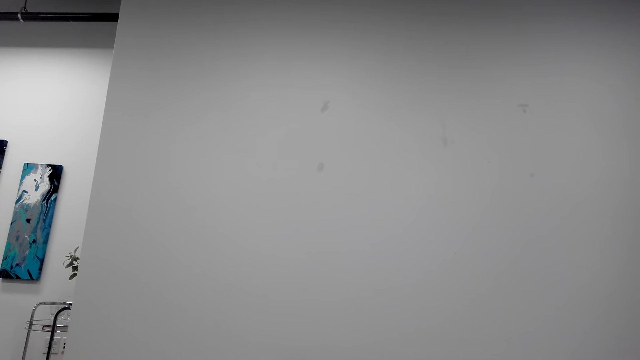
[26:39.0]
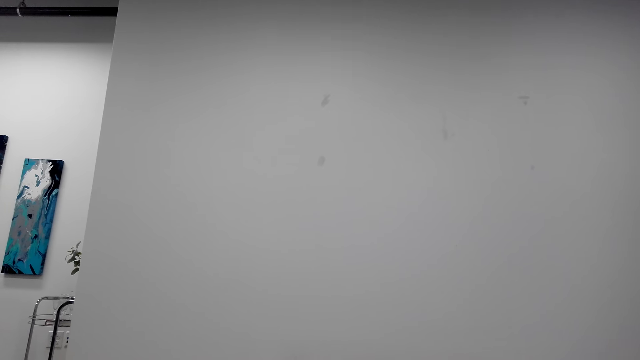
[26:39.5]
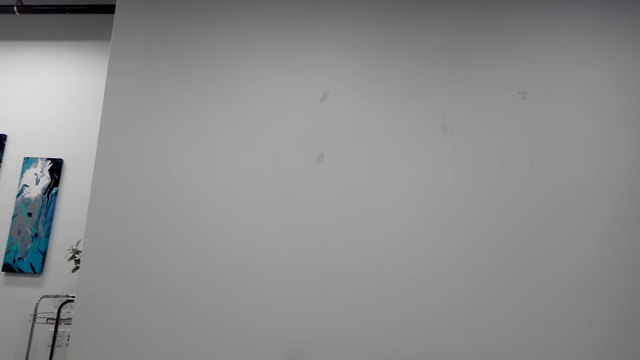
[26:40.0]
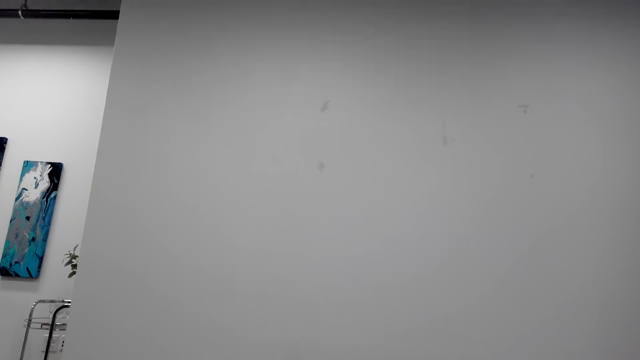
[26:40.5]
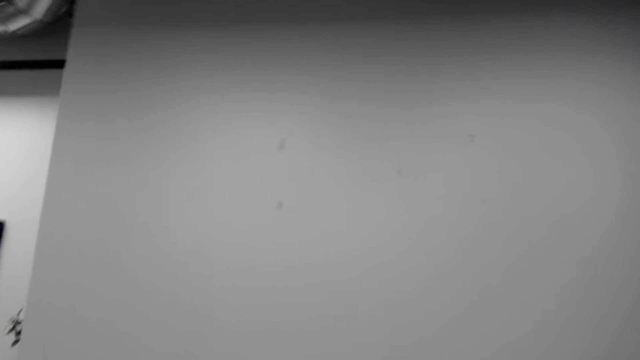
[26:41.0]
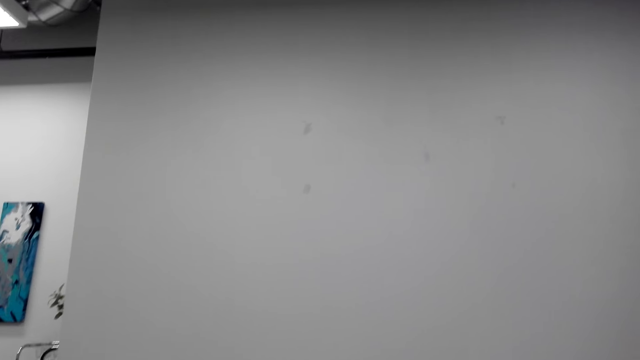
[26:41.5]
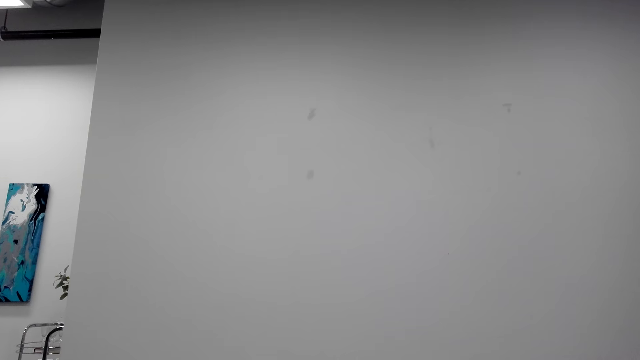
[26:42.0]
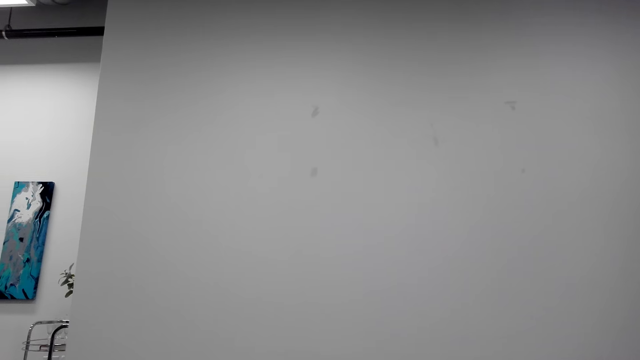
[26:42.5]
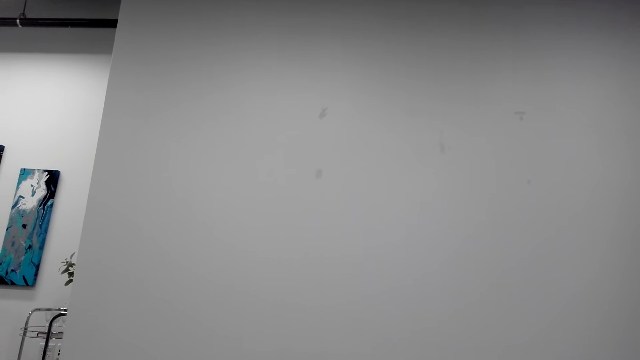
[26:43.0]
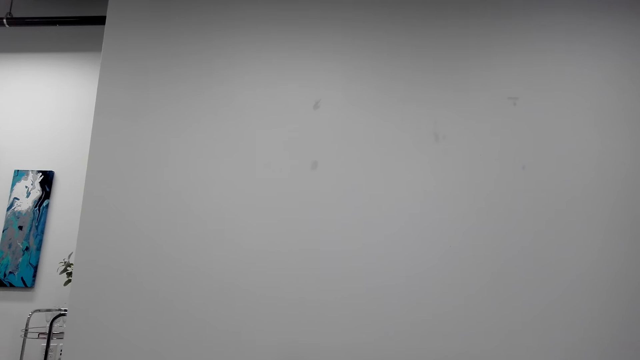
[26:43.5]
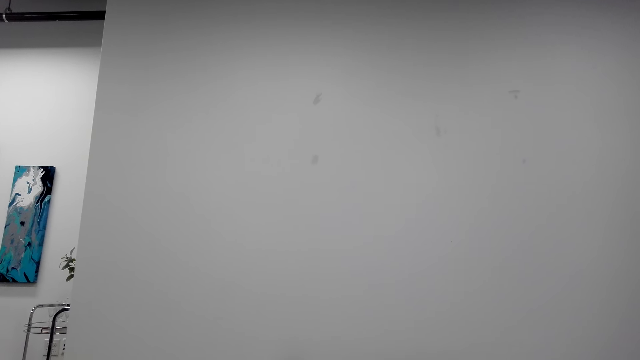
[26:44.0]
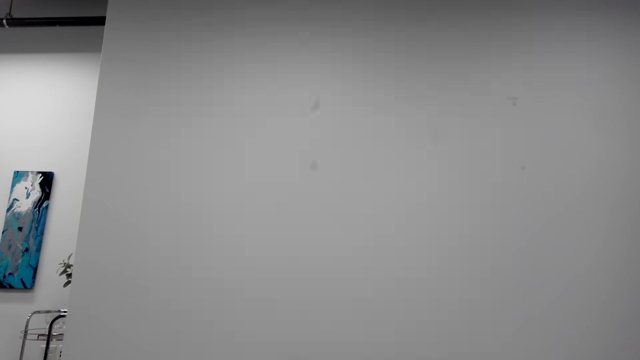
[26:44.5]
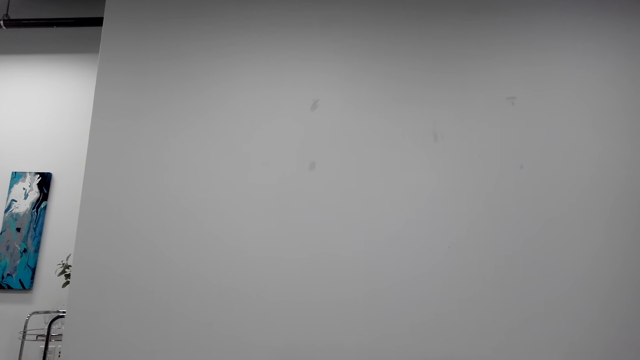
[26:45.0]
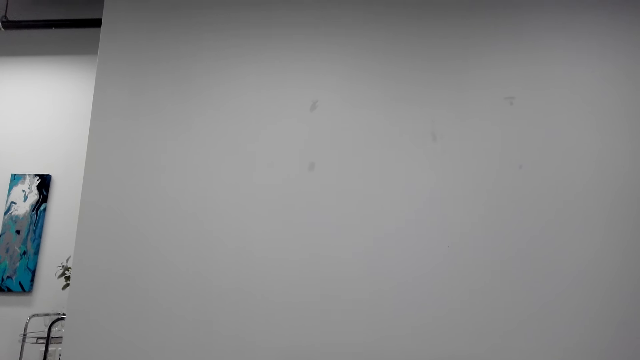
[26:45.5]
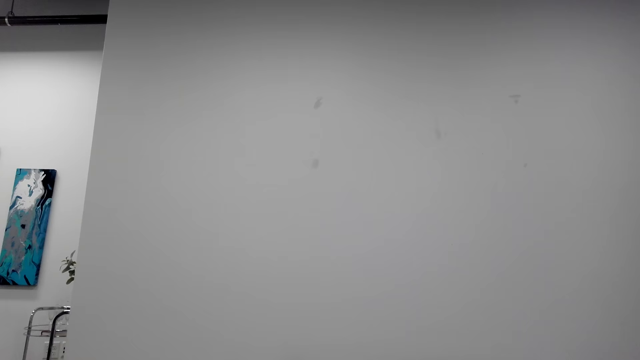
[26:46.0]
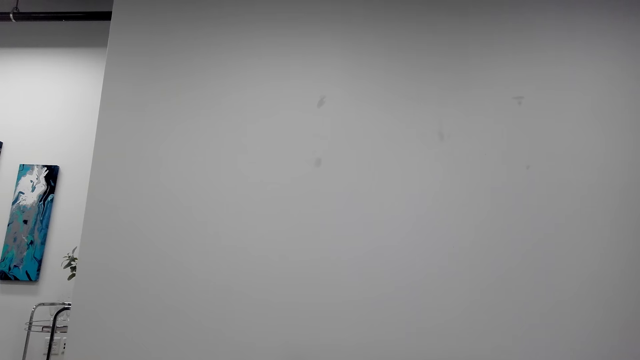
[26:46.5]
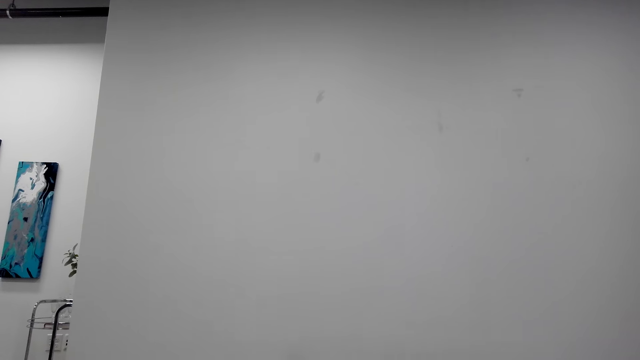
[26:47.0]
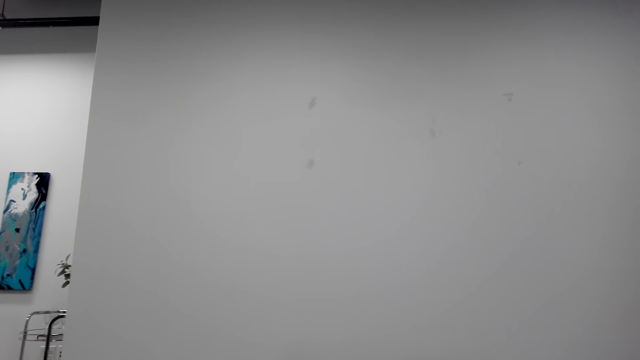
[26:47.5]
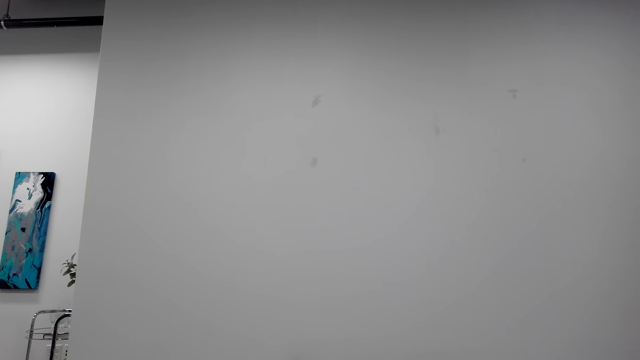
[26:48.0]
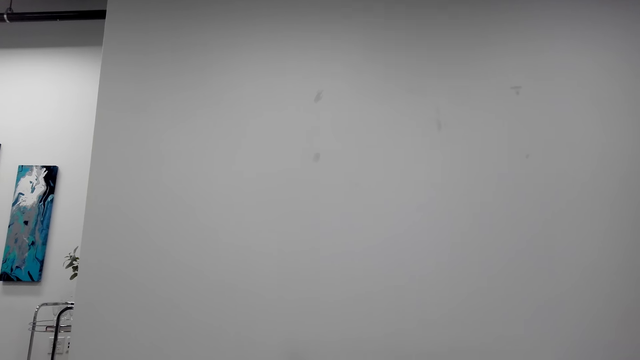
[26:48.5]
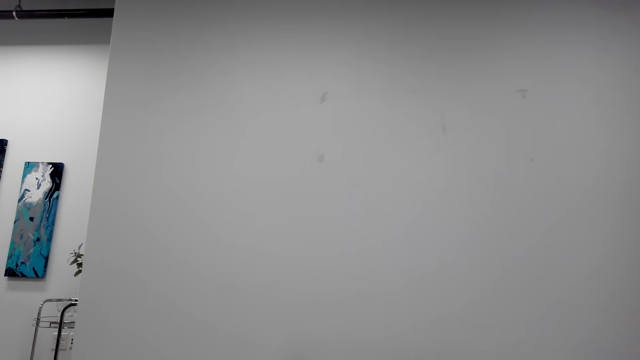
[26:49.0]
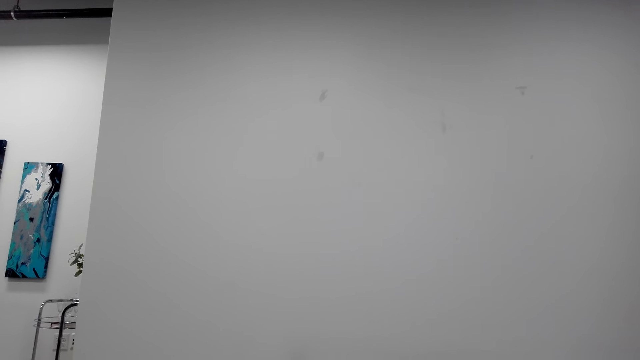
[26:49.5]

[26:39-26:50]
The camera wearer looks around.

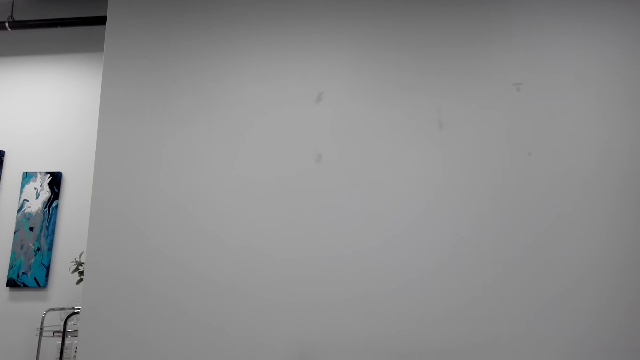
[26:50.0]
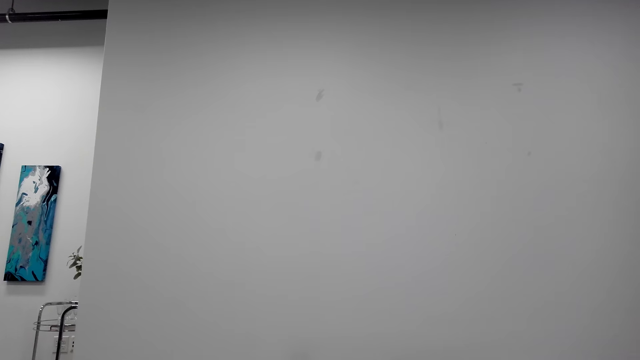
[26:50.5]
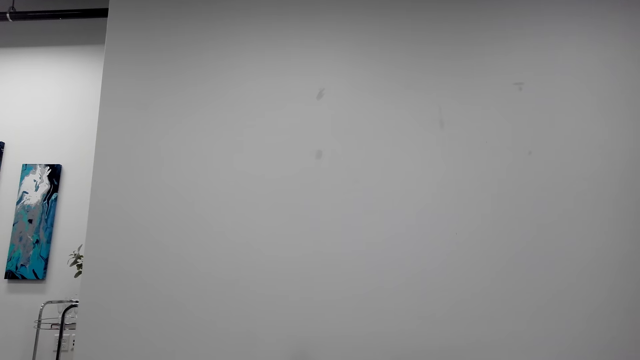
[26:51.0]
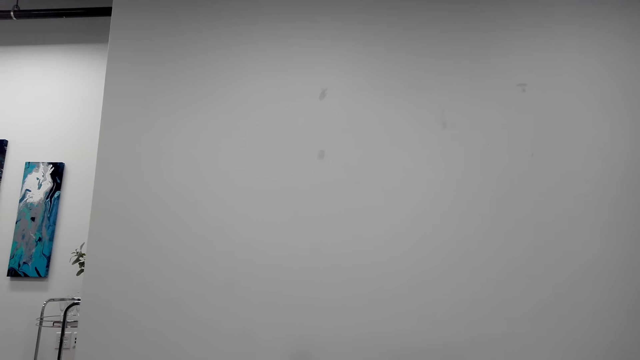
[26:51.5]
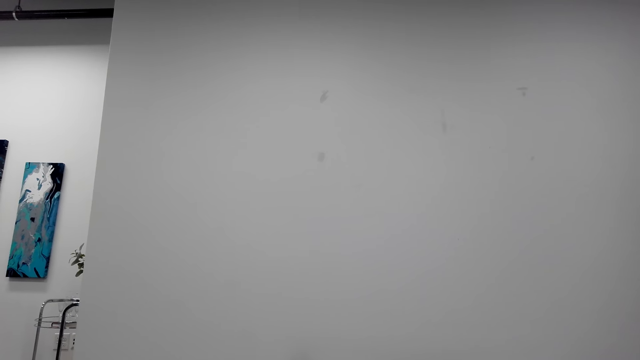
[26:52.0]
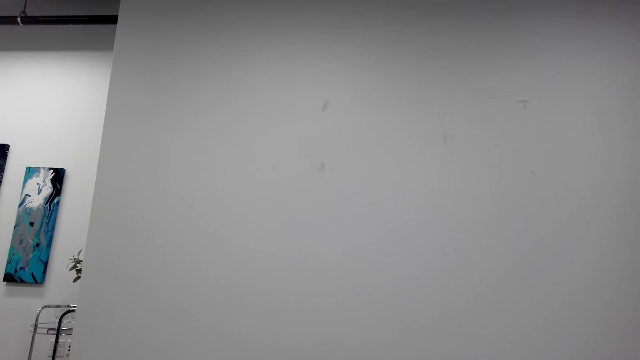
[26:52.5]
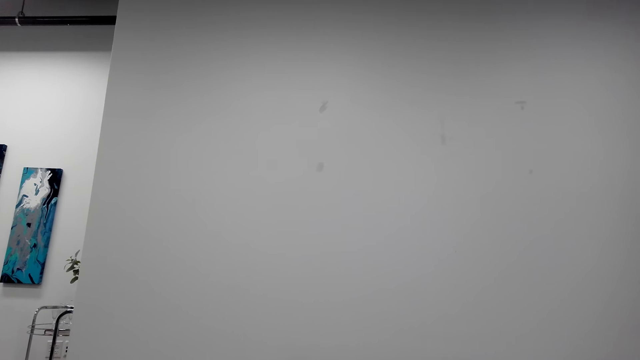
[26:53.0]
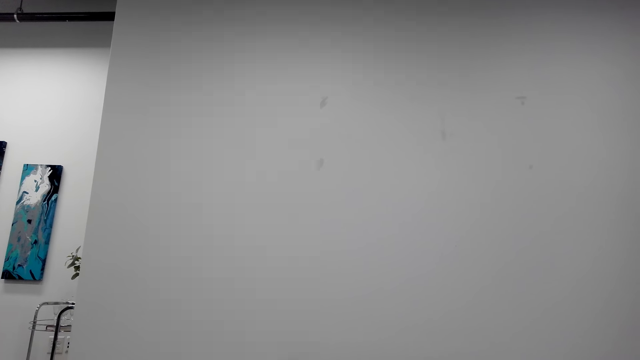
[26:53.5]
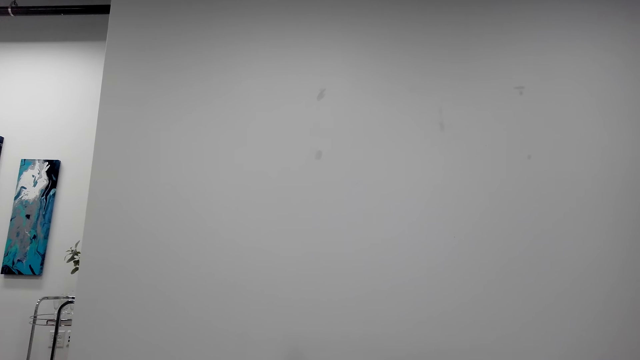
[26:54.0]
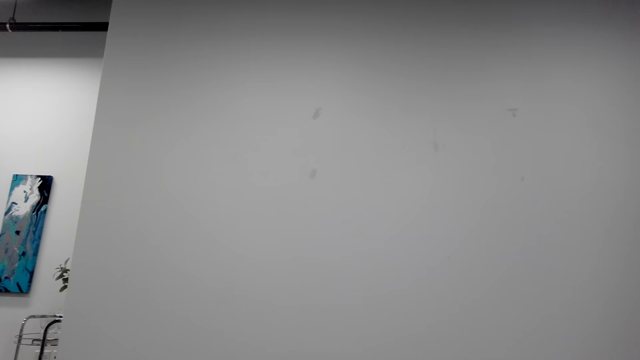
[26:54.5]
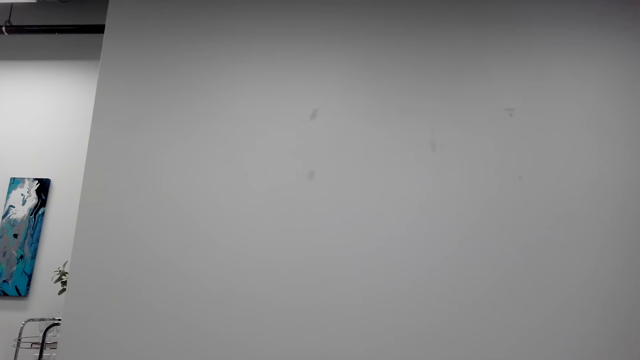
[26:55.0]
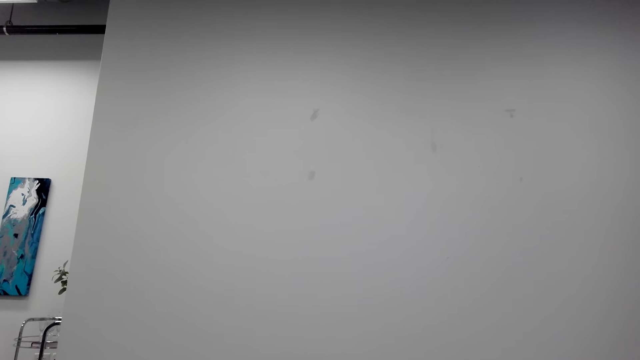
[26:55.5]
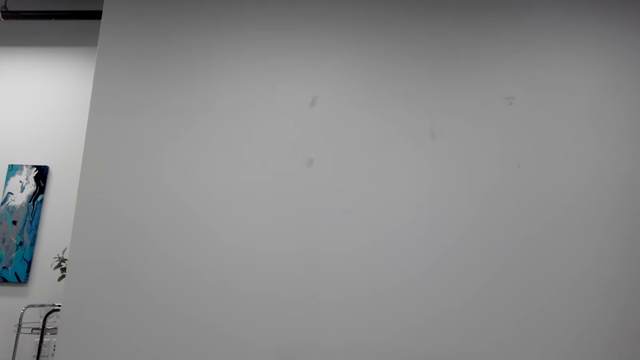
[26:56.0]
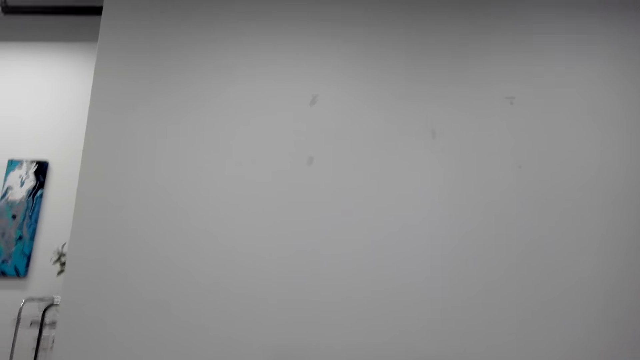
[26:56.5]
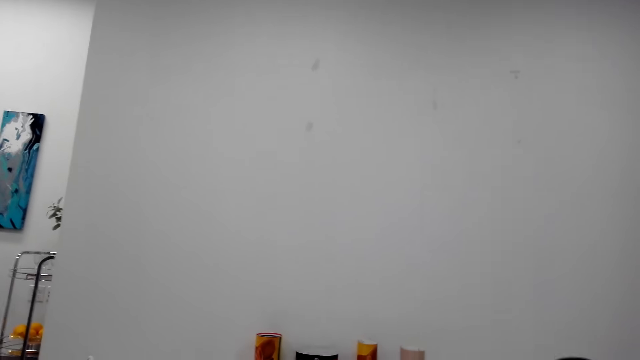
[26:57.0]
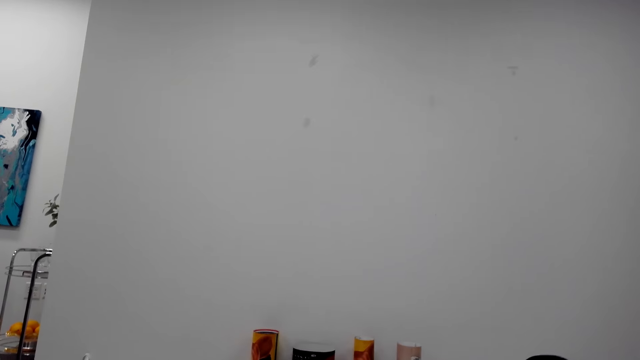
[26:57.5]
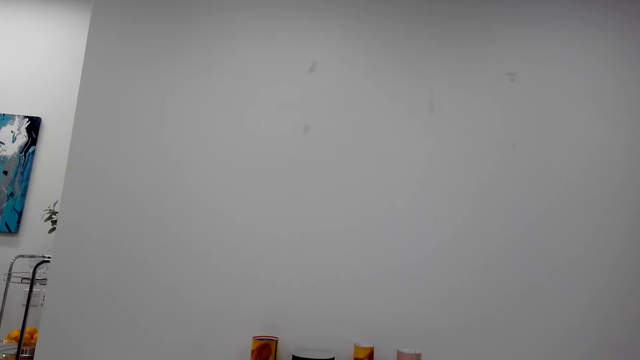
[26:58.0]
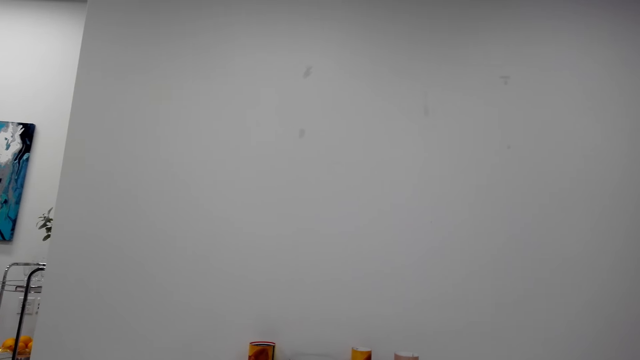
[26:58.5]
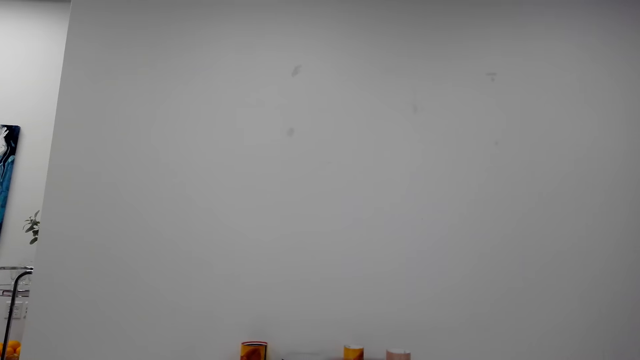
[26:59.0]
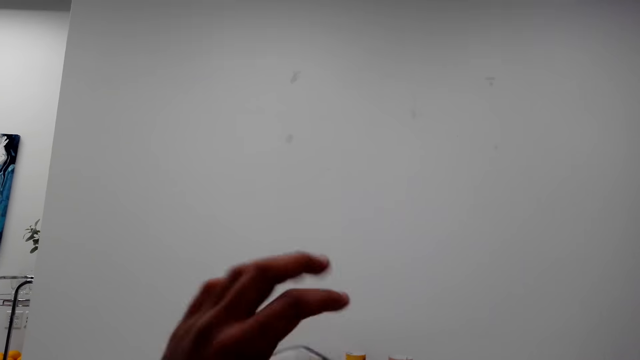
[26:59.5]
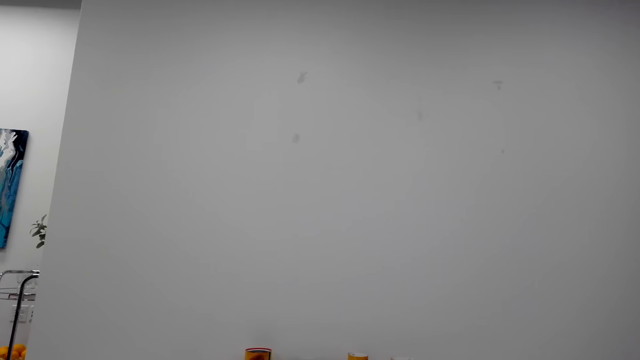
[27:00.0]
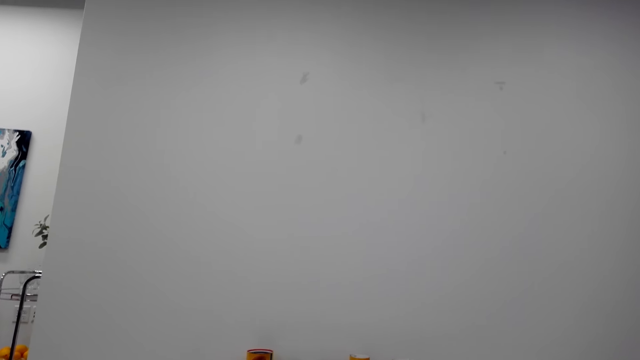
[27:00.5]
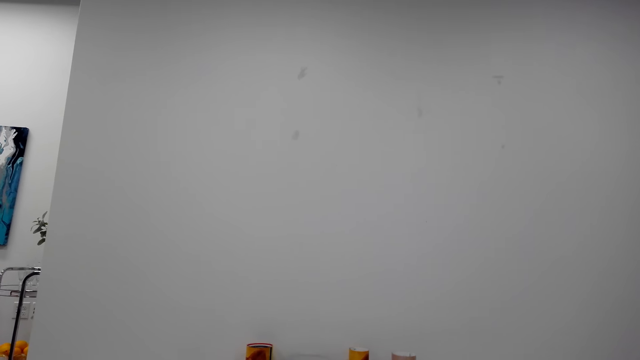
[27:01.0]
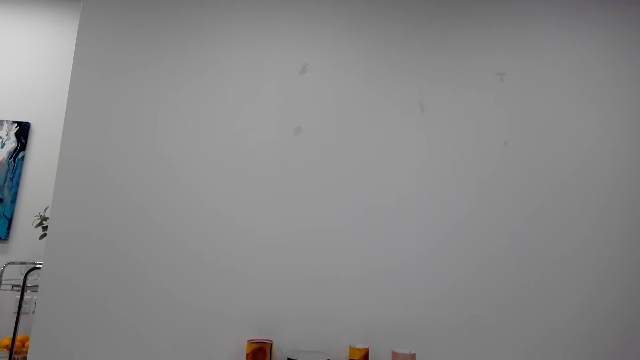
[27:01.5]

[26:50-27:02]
The camera wearer sneezes. They speak with a phone. They raise a hand. They lower the hand.
